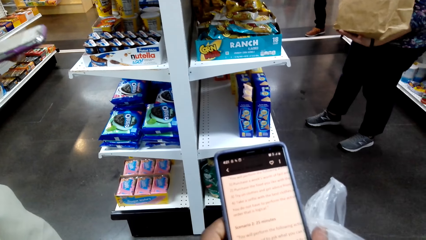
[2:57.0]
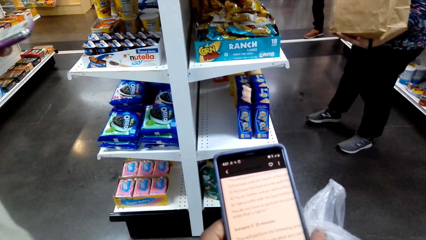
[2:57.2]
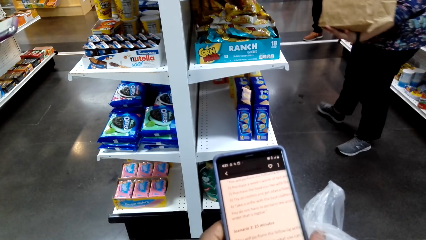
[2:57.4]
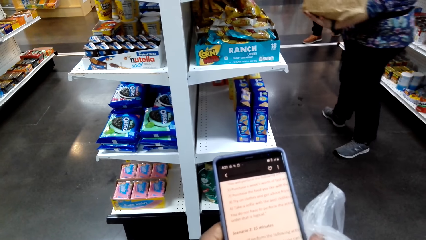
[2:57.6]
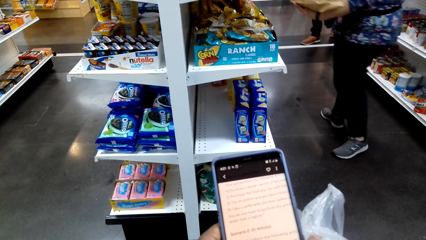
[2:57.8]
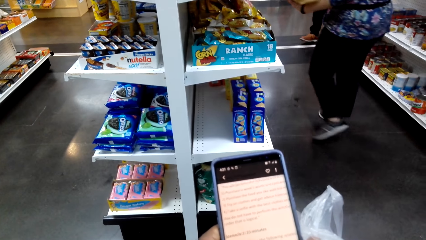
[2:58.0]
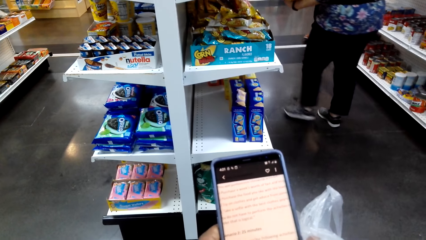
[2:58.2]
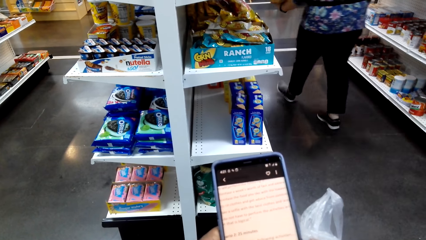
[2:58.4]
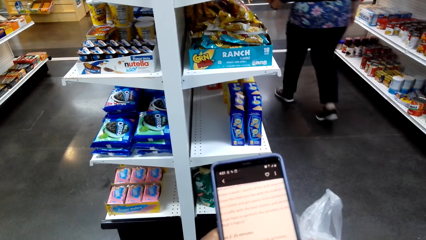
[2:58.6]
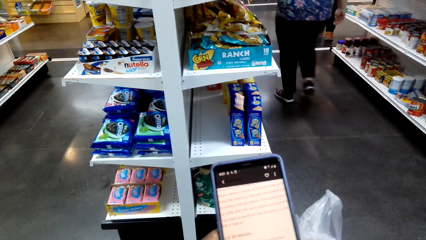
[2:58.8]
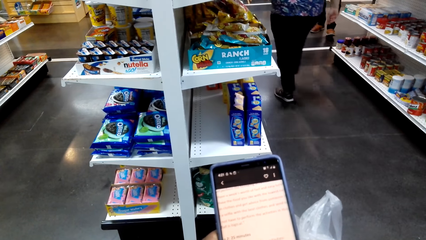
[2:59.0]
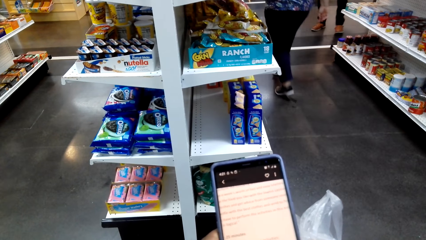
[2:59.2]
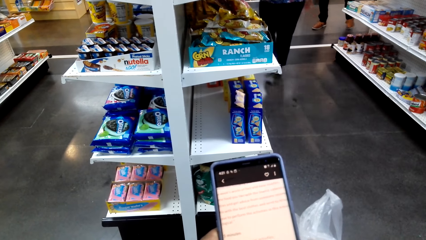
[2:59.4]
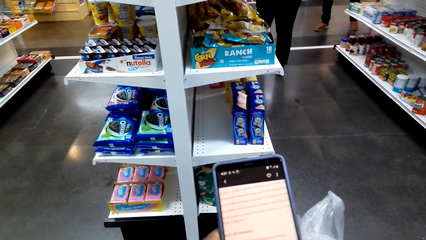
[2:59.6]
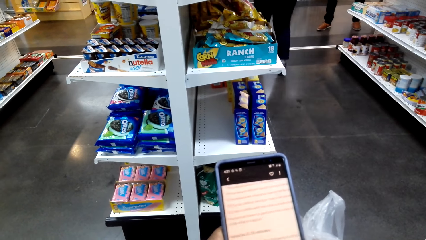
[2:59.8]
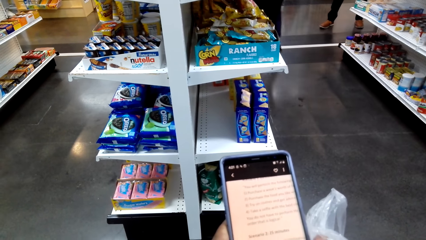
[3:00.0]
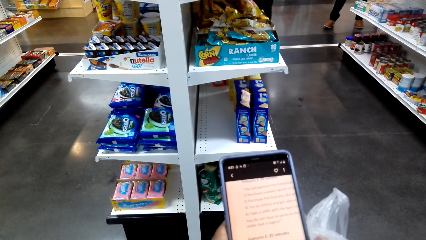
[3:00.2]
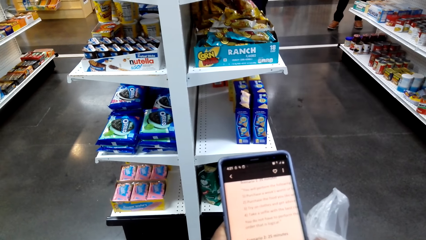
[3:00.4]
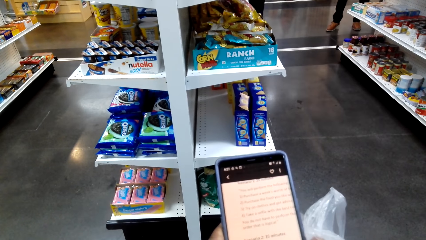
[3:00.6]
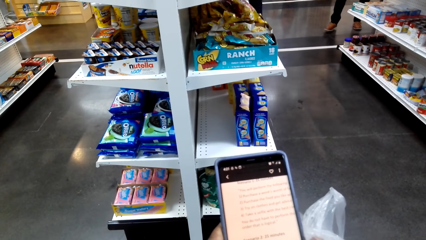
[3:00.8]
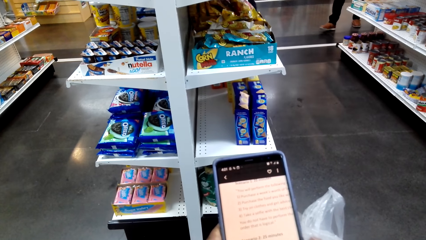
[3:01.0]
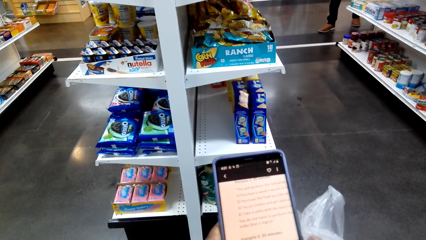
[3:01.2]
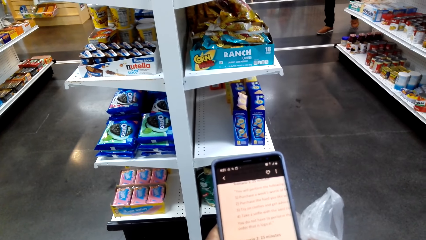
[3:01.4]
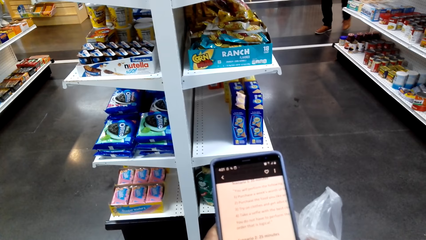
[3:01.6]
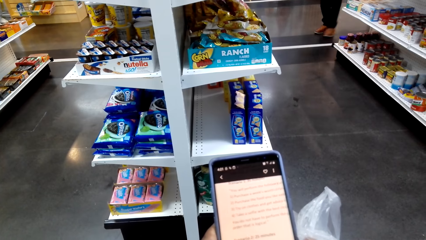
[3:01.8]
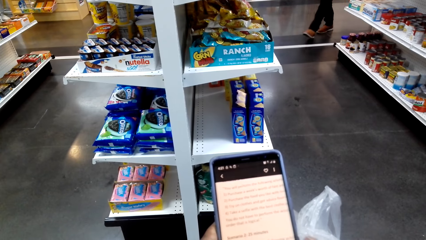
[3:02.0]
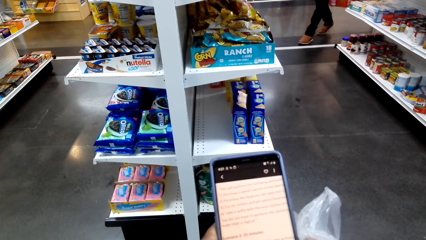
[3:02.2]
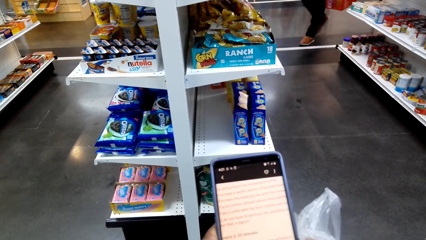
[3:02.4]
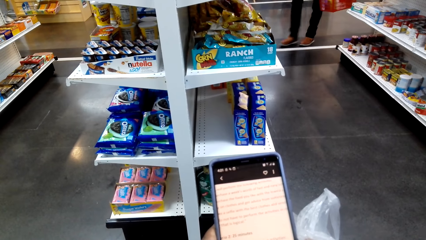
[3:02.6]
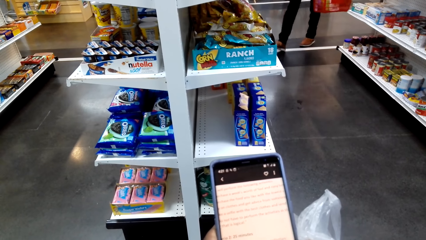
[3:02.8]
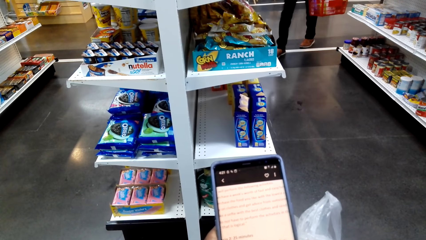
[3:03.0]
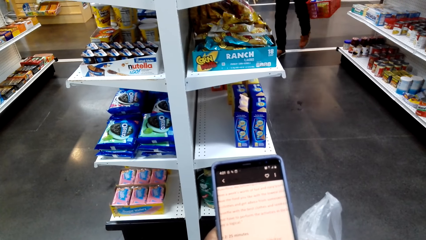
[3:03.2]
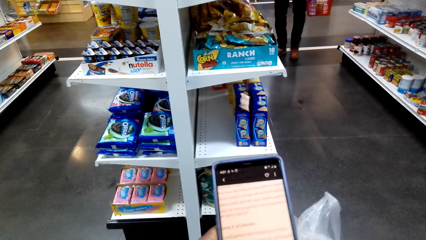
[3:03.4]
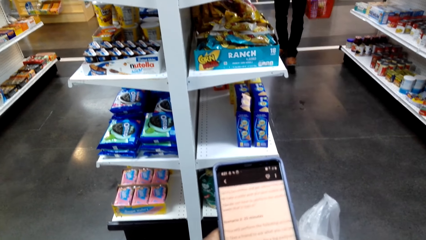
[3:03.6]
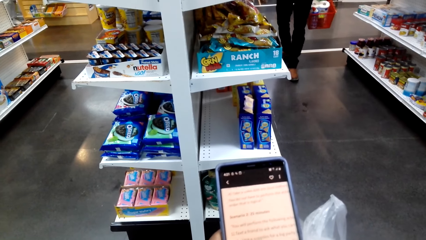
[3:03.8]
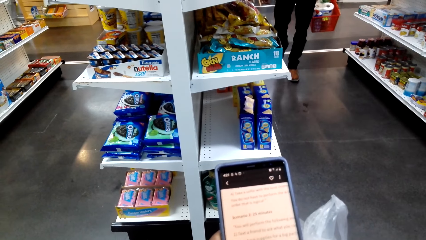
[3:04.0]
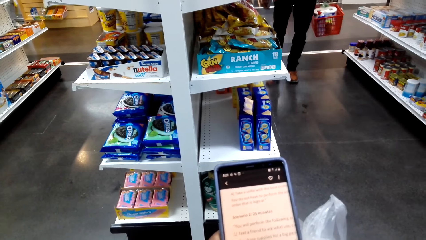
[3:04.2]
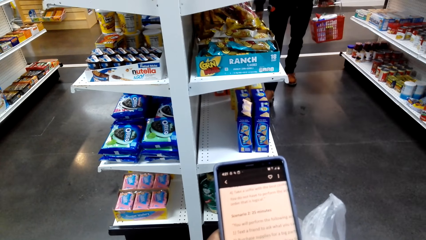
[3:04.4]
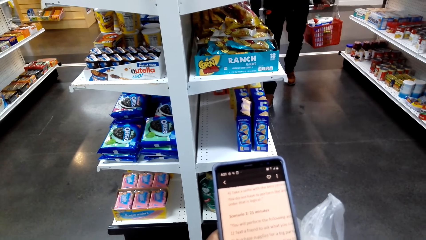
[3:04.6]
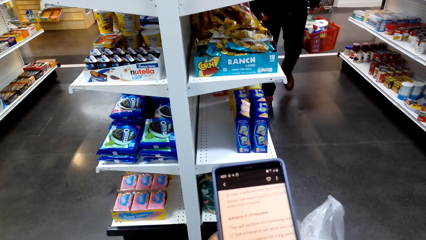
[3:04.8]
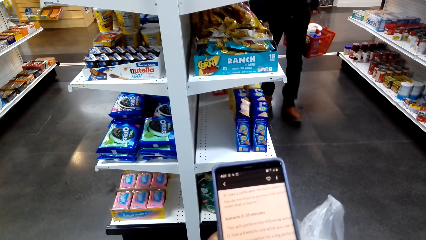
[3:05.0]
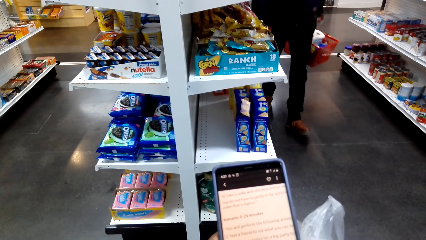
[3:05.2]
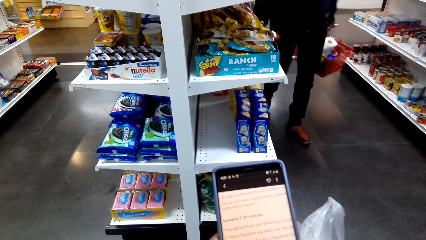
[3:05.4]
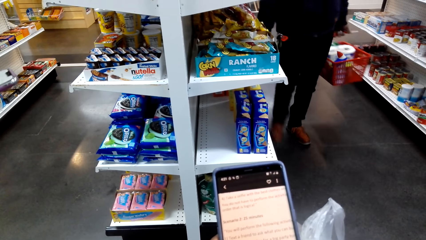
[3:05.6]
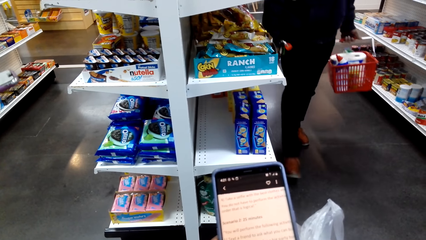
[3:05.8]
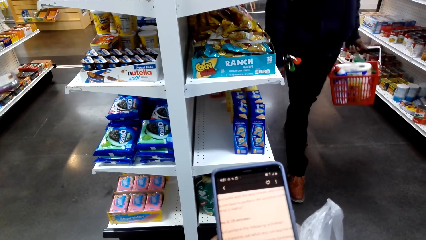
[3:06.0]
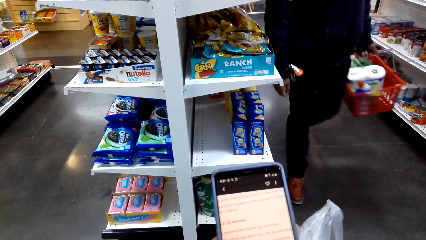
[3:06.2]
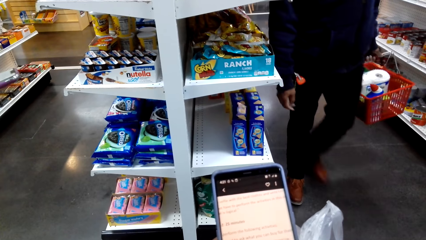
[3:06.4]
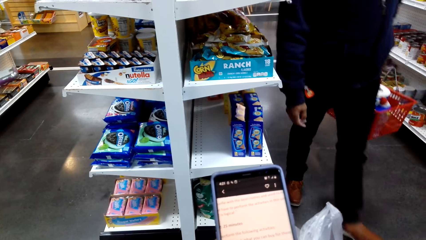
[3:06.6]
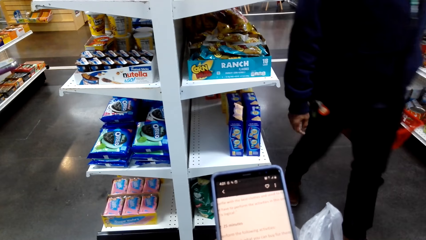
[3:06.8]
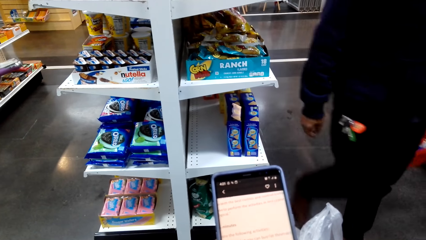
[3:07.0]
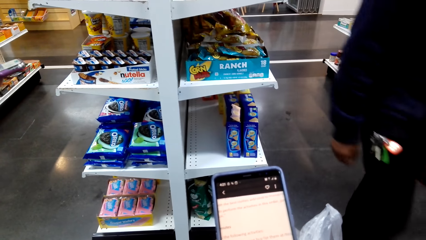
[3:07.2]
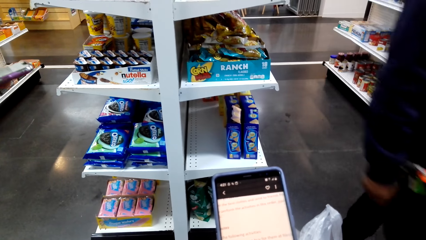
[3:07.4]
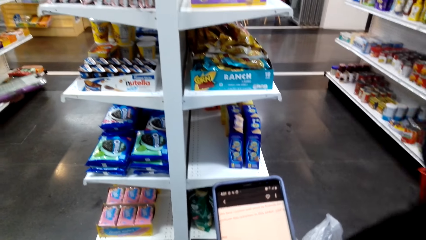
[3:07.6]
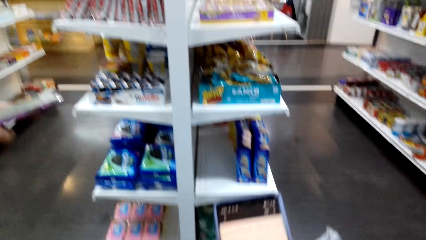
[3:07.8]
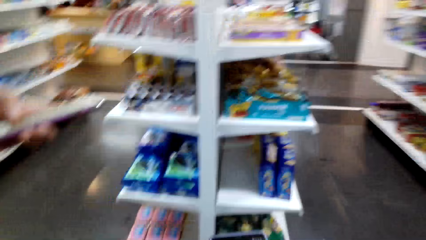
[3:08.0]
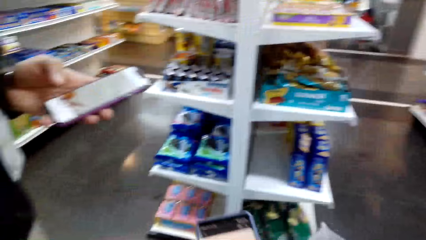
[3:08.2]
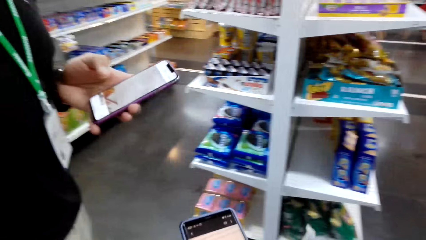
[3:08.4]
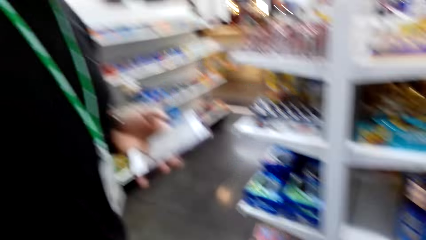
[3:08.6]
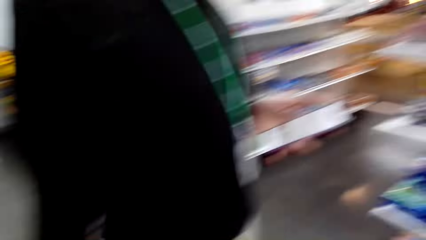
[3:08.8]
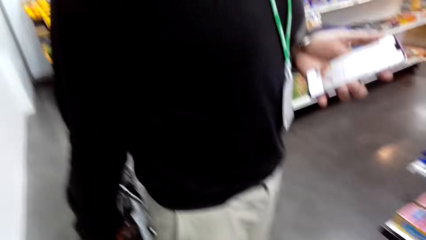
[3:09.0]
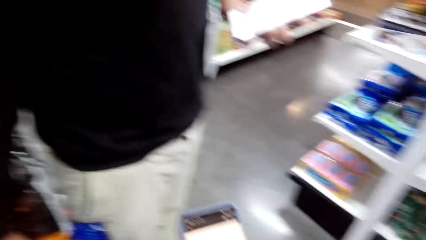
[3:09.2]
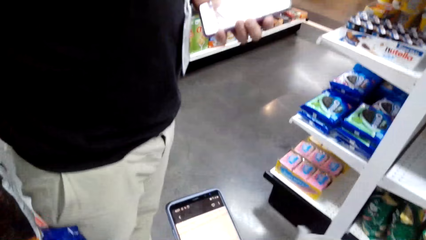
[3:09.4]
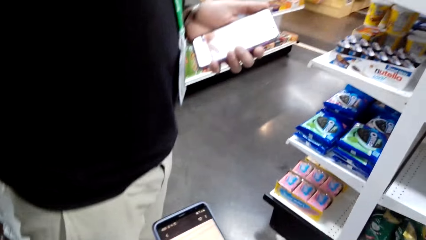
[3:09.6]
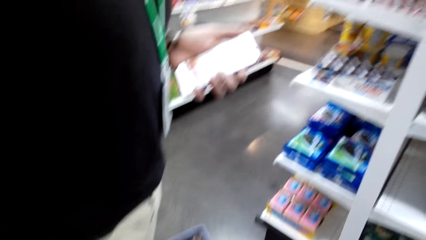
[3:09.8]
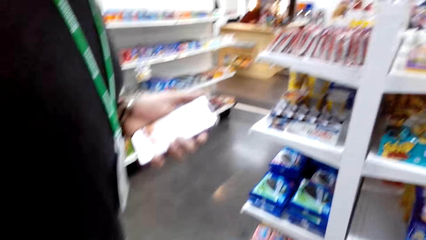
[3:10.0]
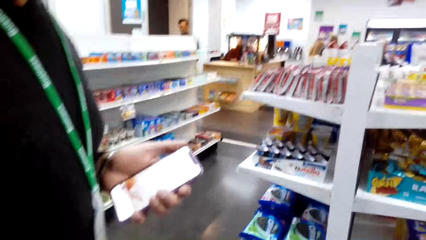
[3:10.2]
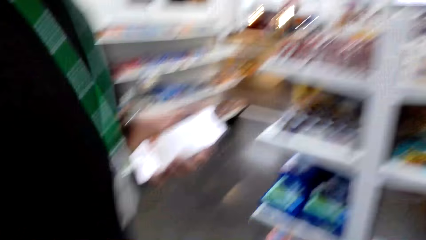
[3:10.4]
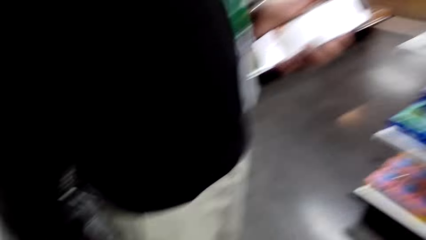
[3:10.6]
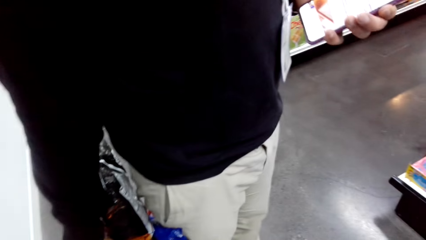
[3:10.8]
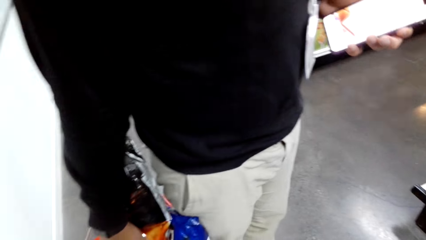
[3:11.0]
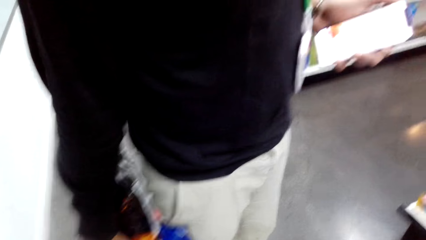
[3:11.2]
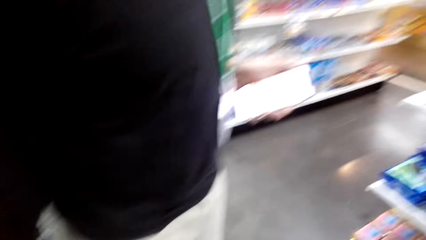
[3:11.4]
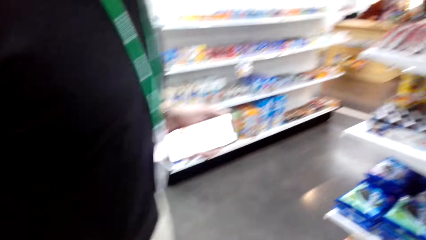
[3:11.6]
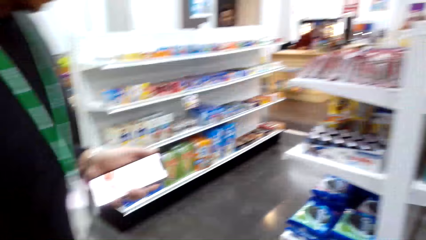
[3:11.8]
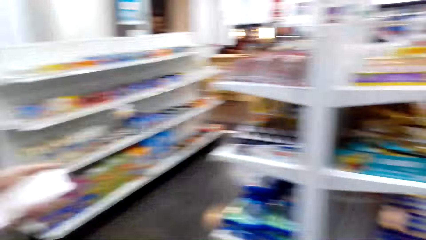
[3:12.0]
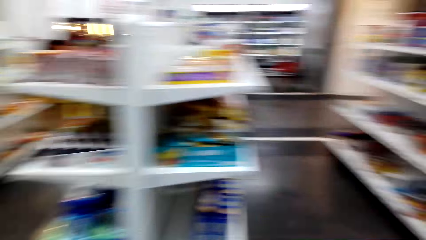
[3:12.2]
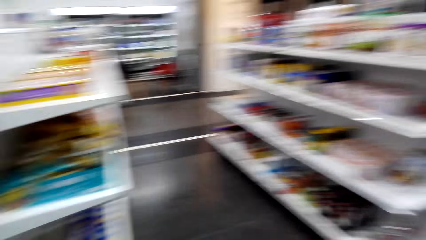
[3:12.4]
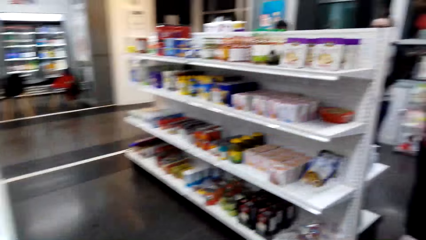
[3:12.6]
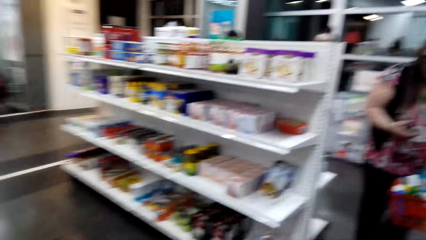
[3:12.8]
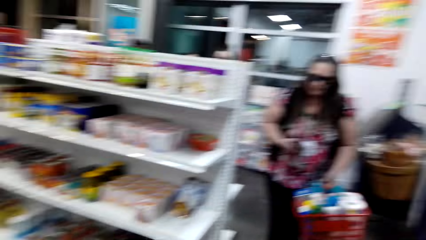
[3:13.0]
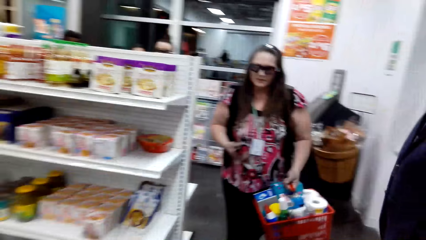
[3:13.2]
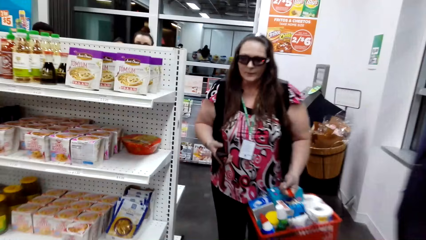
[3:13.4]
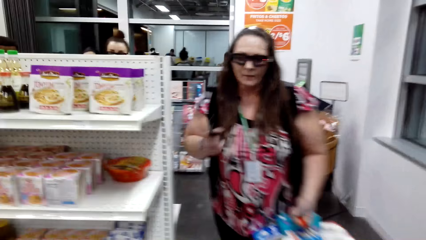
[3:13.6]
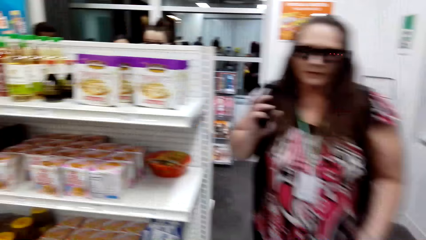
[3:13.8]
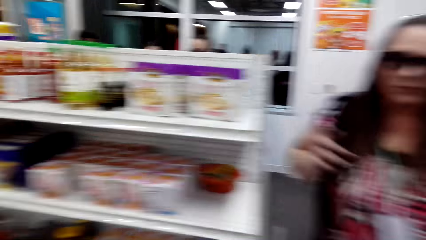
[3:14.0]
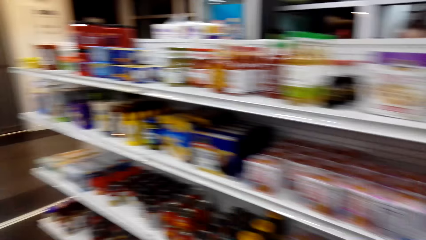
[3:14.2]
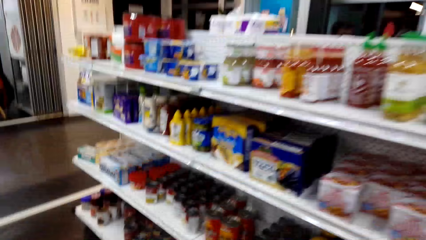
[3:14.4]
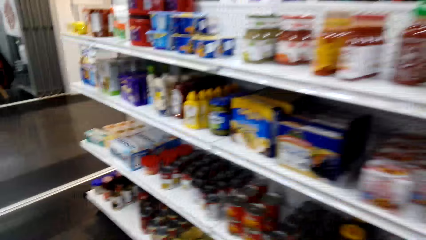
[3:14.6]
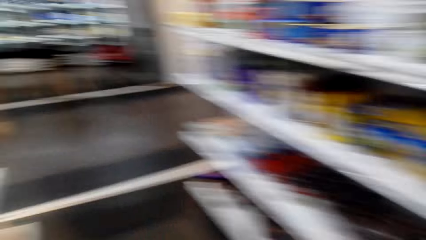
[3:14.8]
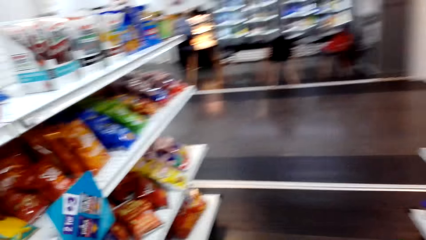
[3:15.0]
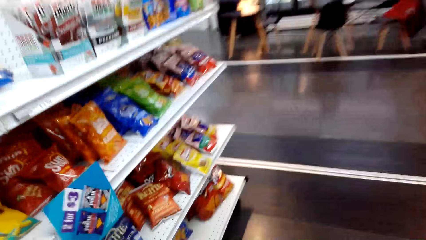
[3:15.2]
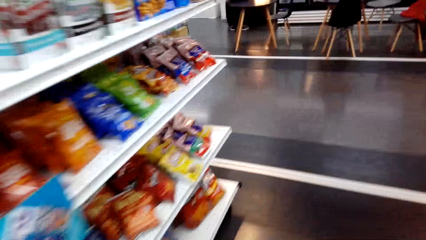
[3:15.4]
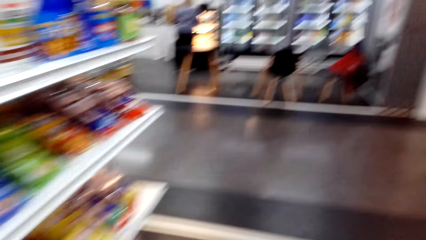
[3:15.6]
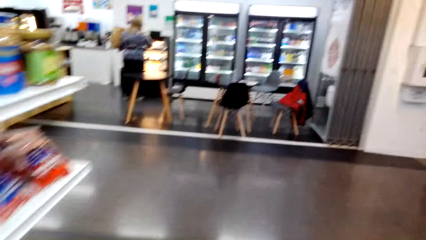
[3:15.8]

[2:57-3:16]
The camera wearer holds the nylon paper and reads on a cellphone. They converse with a man. The man holds a cellphone. The camera wearer reads on the cellphone and holds the nylon paper. They dialogue with the man and hold the cellphone. The man holds the cellphone. The camera wearer looks around, dialogues with the man, and walks around the aisle.
